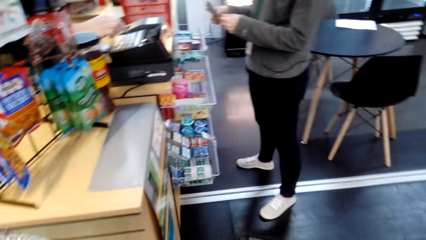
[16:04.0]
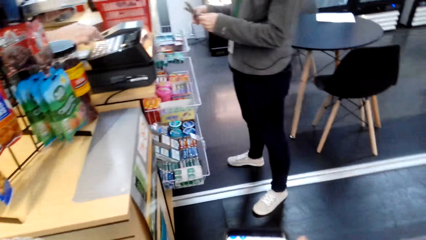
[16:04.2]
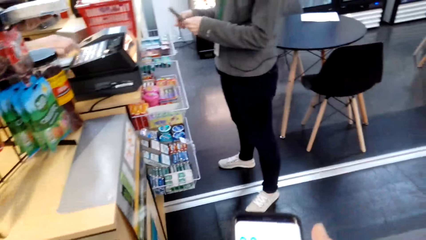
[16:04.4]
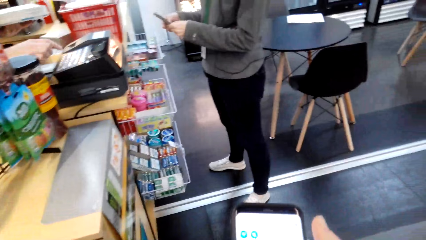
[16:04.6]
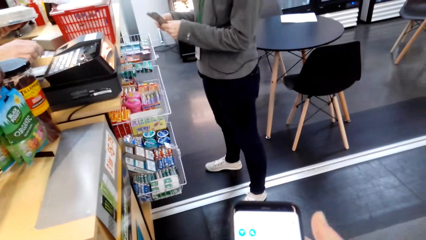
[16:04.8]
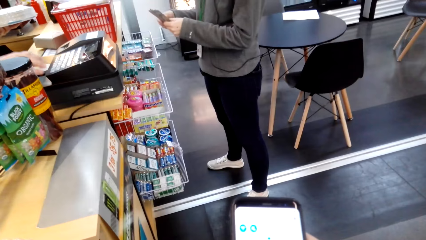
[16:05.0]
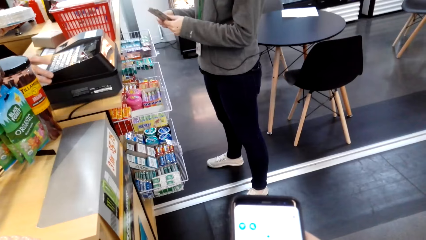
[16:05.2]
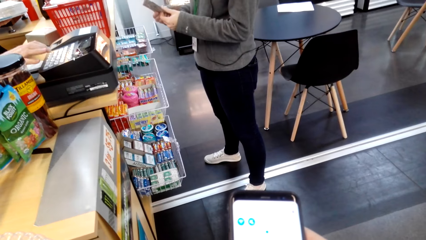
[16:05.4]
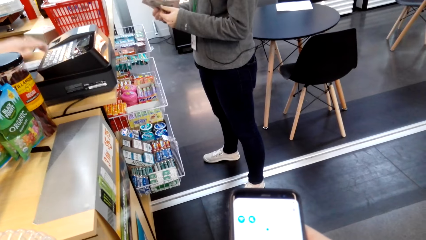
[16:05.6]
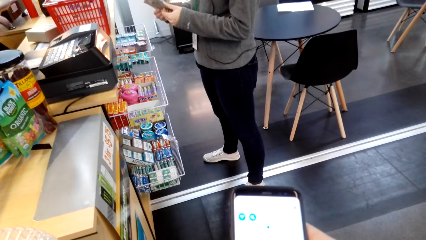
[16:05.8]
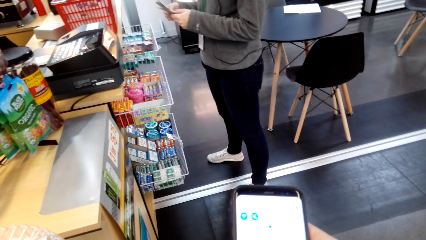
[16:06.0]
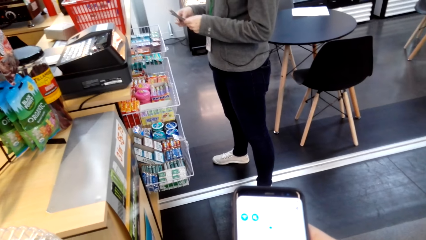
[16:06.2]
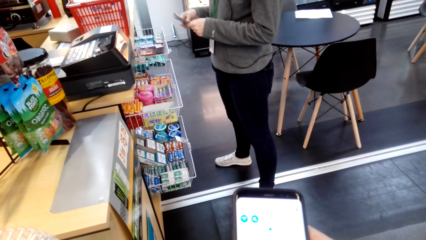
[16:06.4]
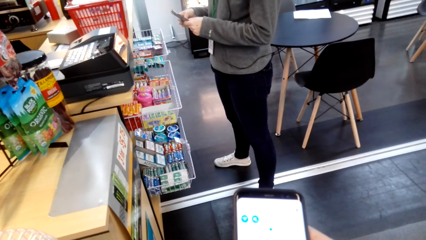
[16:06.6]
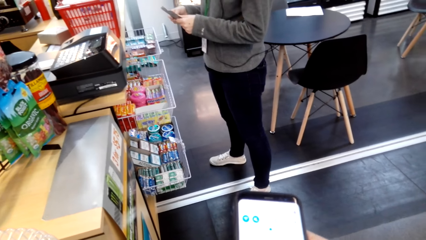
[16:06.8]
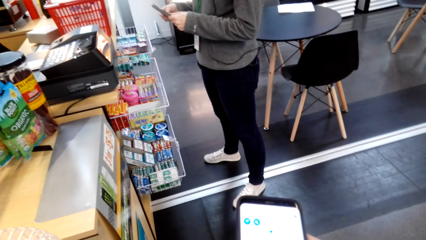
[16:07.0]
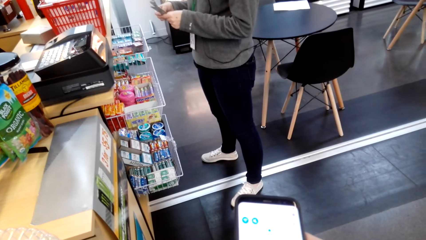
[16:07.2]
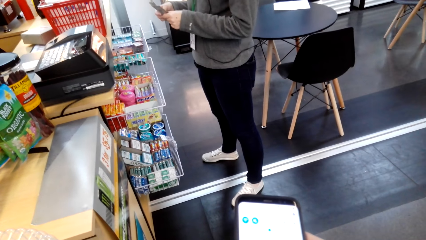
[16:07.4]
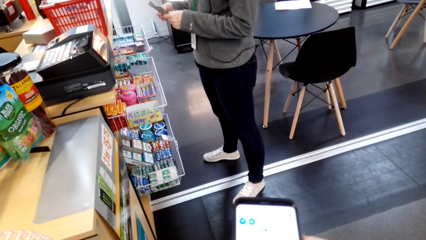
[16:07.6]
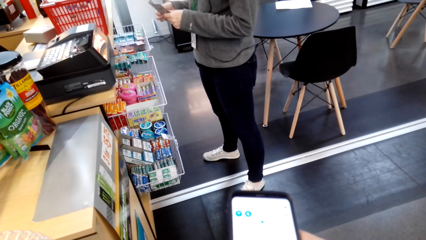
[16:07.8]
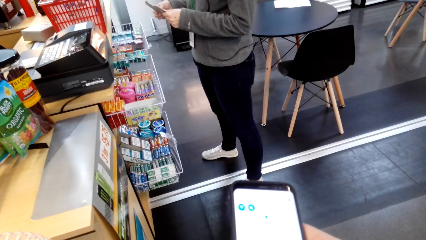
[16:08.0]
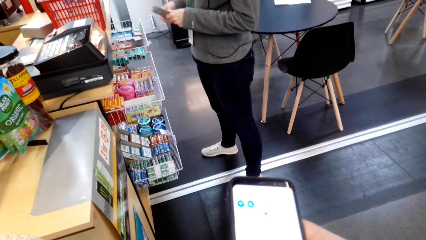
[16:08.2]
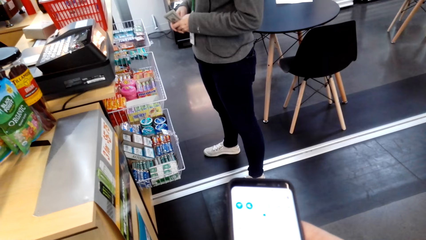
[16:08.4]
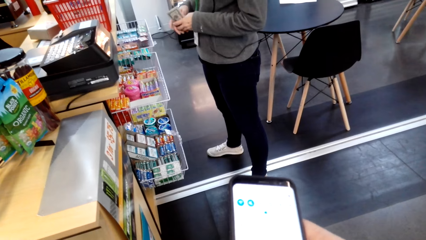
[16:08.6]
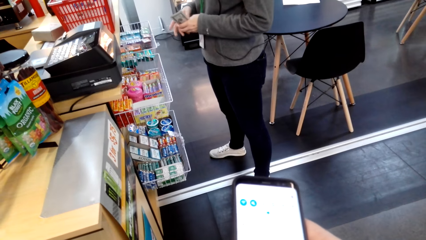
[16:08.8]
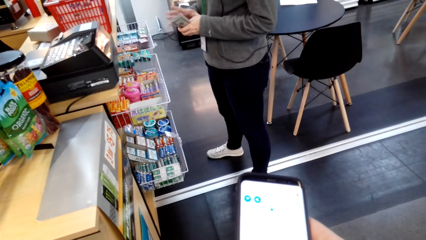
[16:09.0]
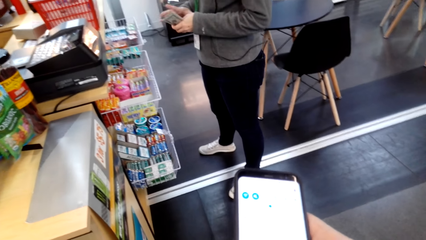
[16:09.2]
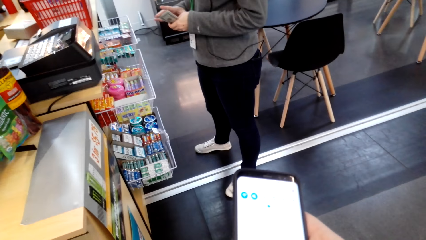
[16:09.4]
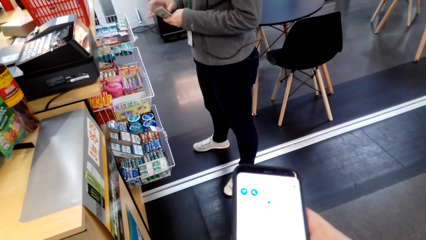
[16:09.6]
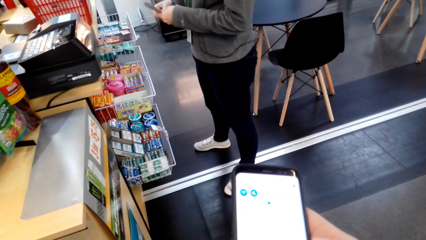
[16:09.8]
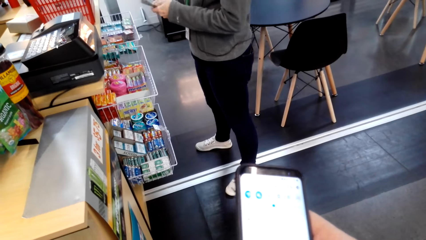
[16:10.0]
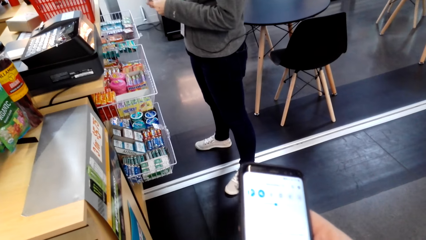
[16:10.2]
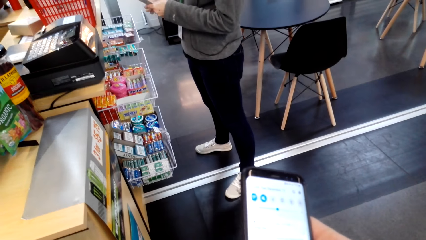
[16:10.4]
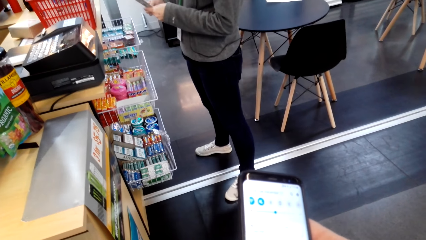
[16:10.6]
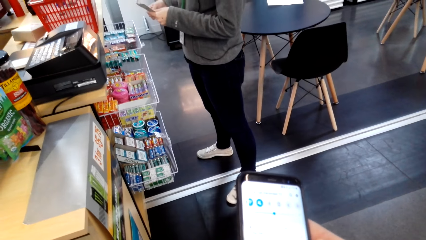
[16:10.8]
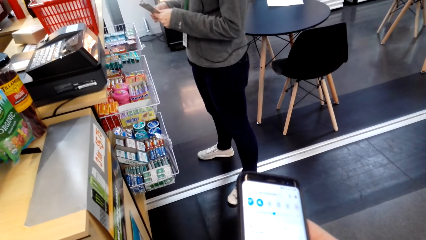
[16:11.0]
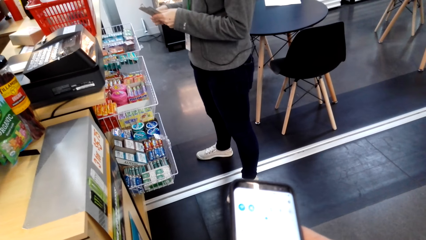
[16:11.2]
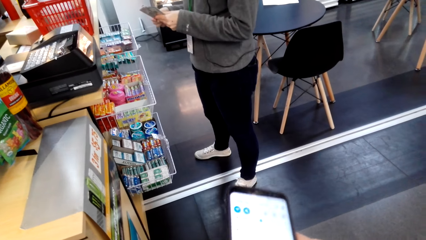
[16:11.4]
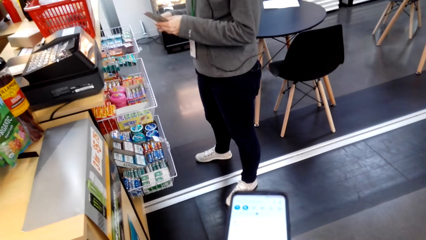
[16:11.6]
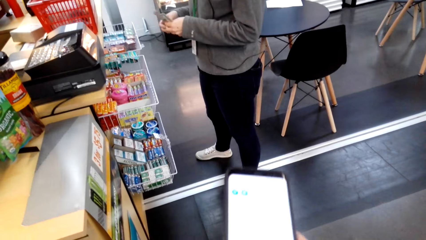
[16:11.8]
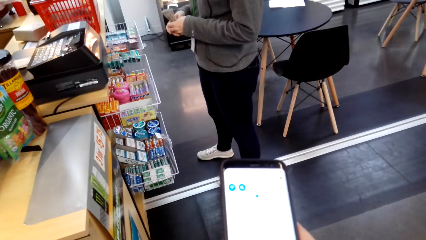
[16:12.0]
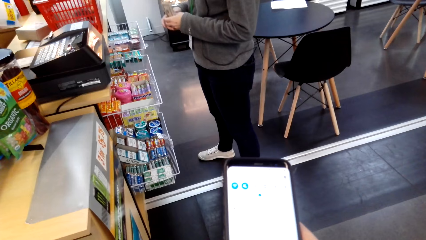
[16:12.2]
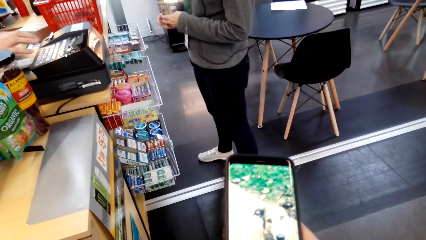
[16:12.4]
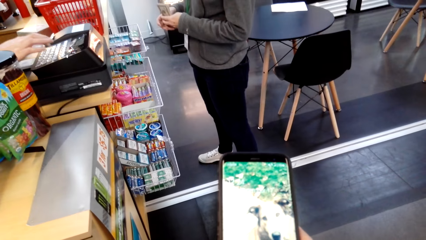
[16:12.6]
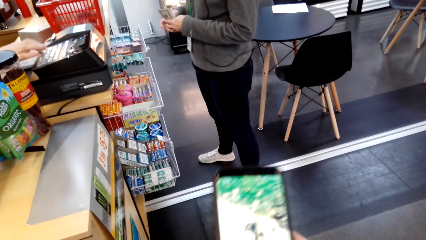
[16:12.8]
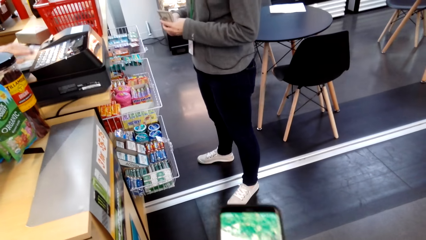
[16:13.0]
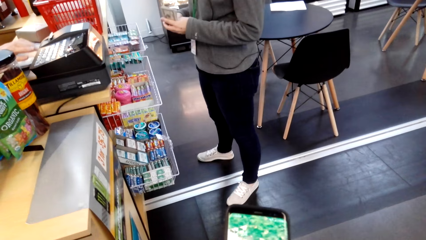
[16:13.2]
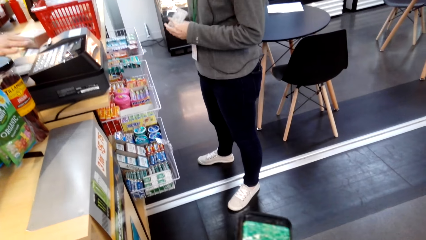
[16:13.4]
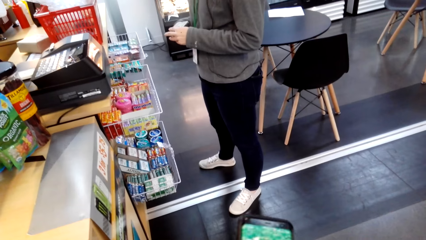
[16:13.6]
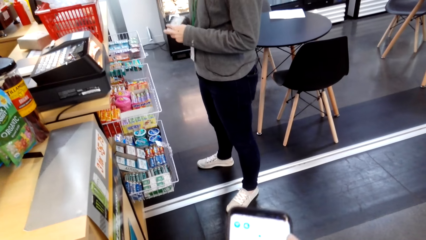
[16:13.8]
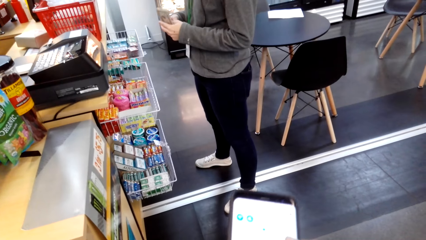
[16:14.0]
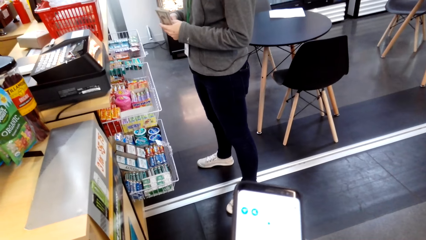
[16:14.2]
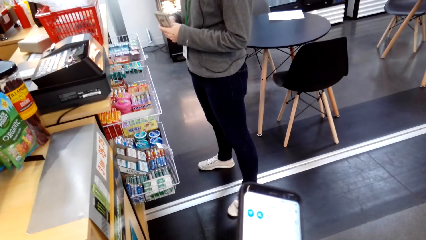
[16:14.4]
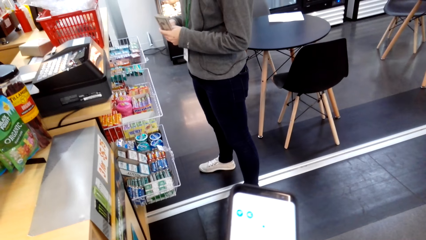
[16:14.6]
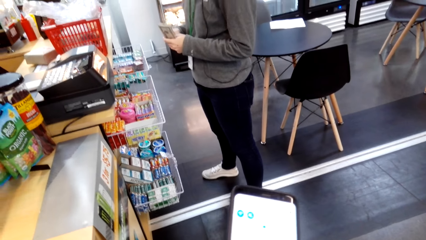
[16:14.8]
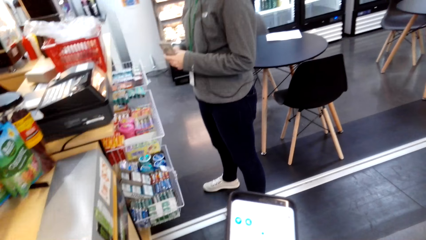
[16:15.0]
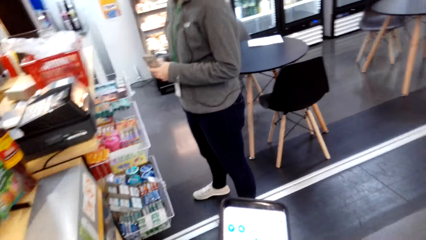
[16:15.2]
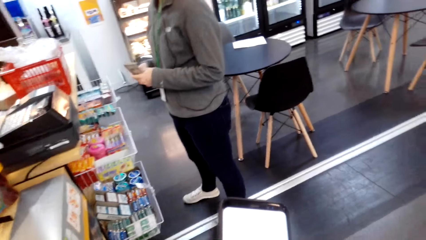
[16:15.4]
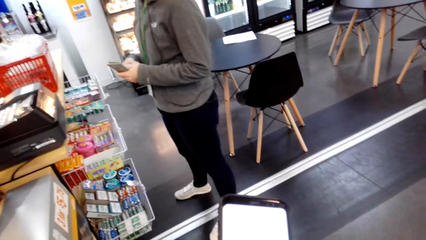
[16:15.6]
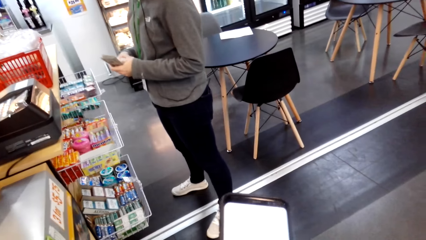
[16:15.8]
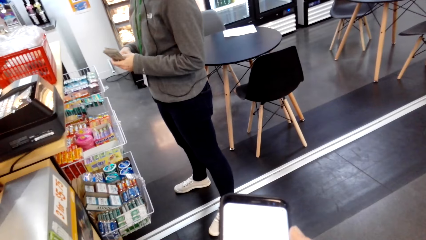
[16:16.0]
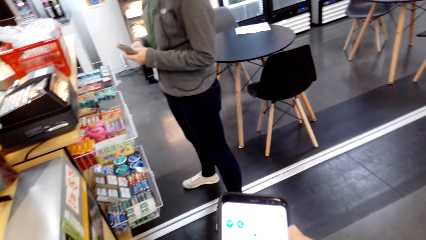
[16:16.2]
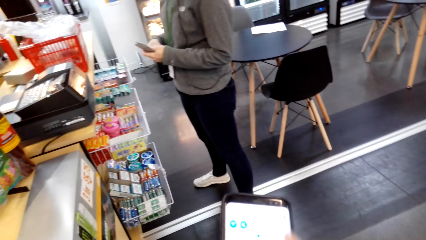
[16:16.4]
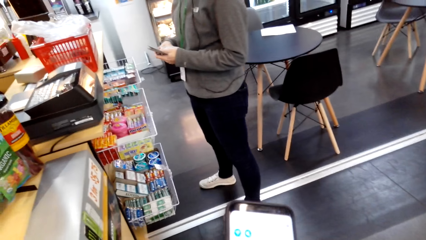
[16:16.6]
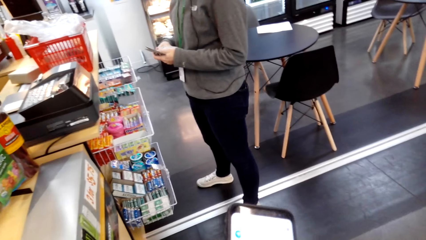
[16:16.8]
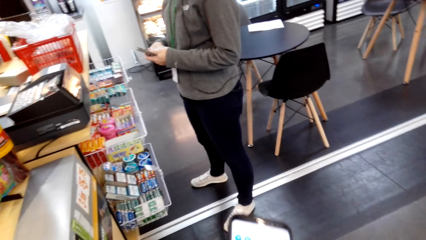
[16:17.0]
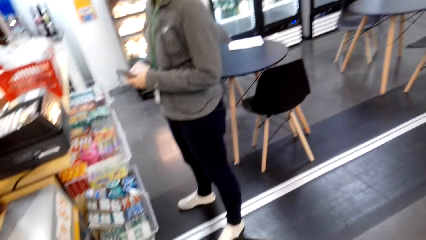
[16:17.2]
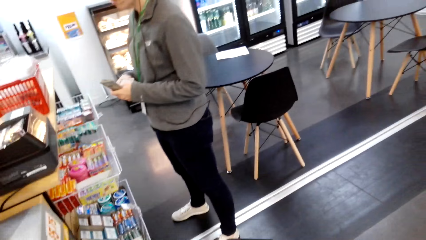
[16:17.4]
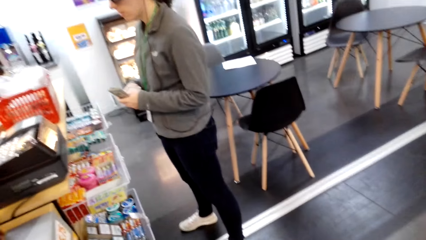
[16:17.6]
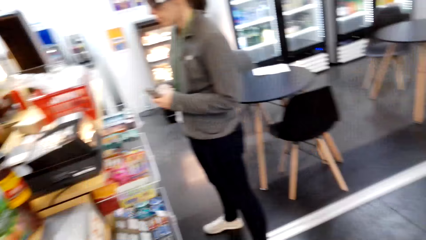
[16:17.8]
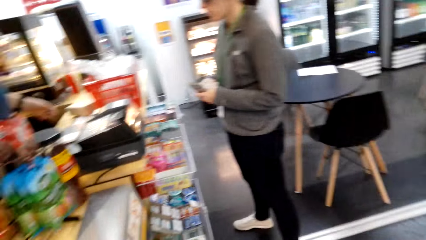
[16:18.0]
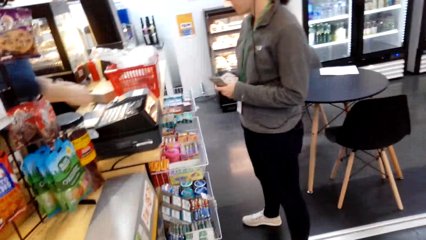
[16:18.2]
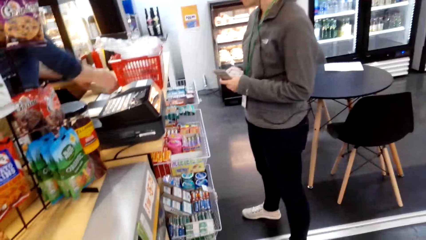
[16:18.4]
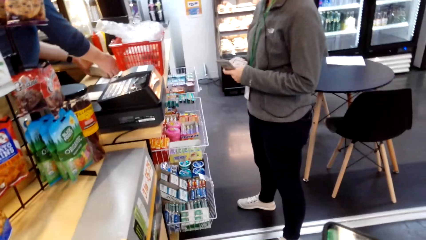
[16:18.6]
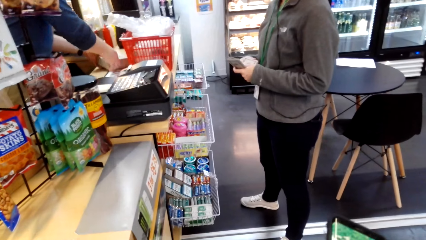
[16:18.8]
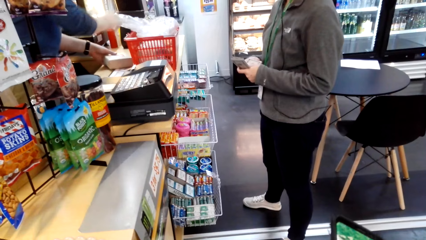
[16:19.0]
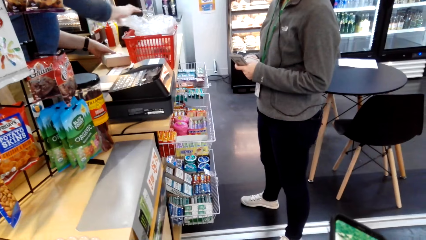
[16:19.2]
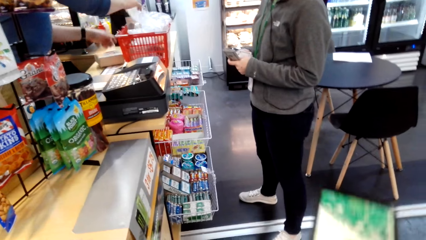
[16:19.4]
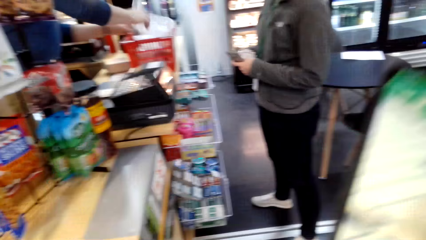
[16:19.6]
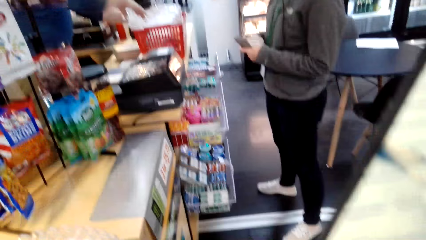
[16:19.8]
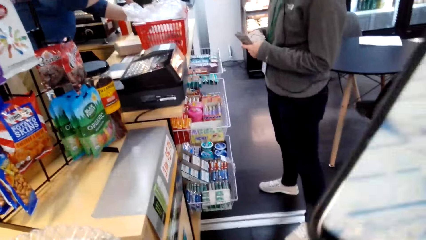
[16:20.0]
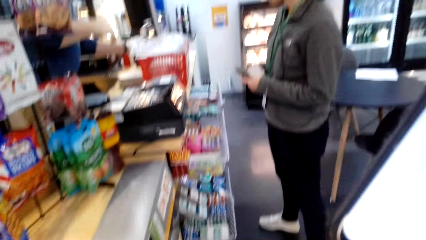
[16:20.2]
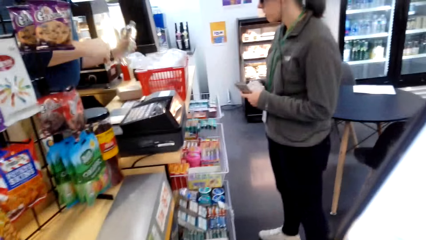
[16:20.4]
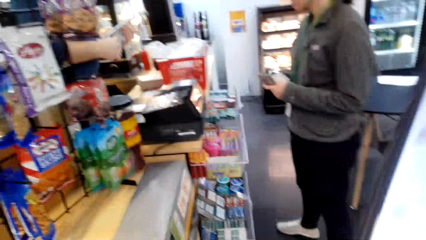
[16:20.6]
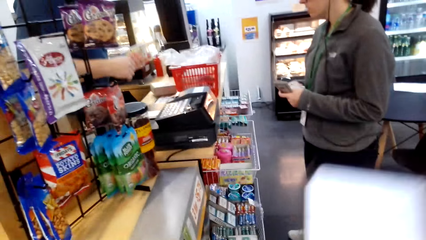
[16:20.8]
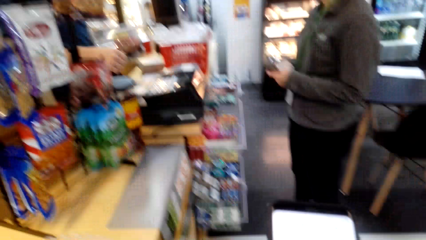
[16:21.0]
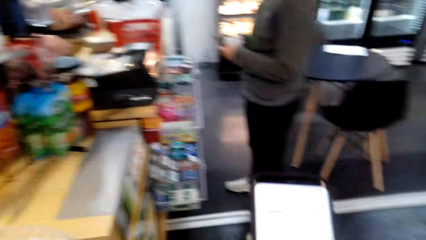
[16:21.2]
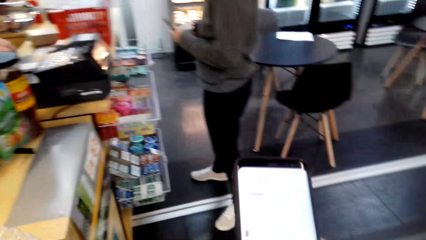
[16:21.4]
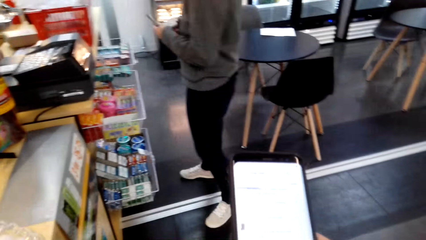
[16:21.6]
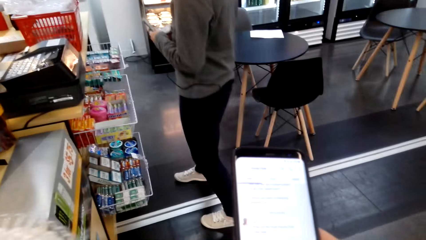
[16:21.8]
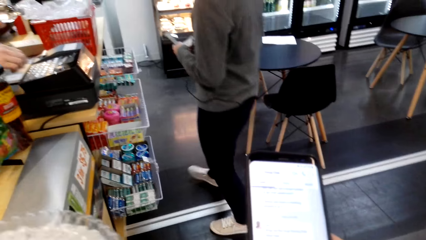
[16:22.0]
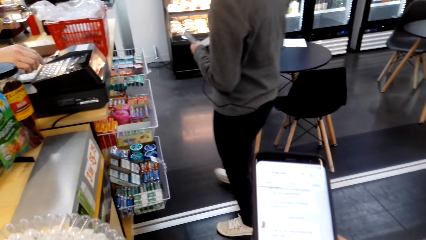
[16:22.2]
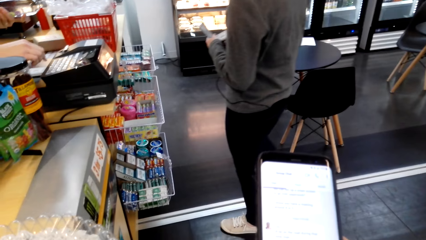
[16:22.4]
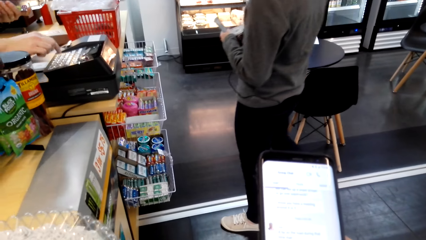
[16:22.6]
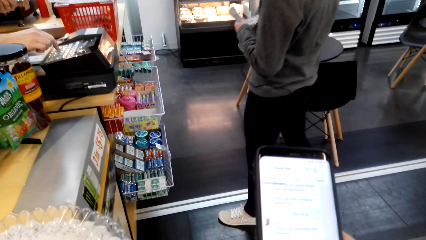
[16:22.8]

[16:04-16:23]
The camera wearer looks at the phone. She scrolls through her cellphone. The cashier touches a packet on the counter, picks an item from the shopping basket and dials on the cash register.
